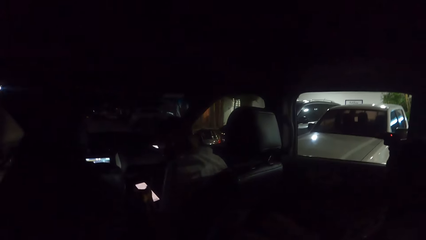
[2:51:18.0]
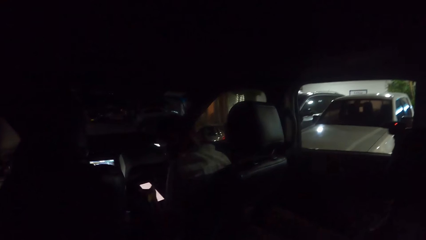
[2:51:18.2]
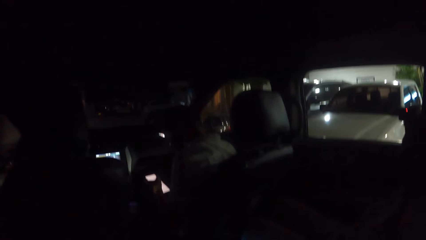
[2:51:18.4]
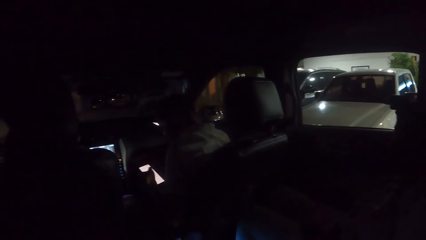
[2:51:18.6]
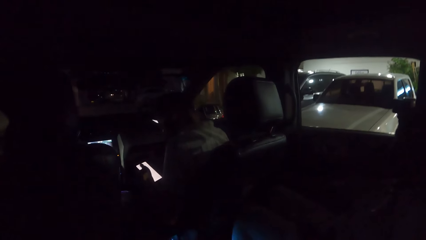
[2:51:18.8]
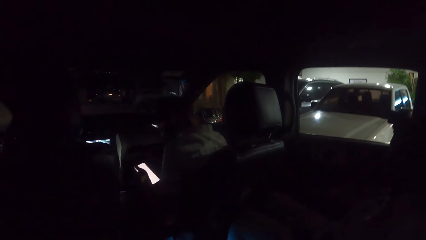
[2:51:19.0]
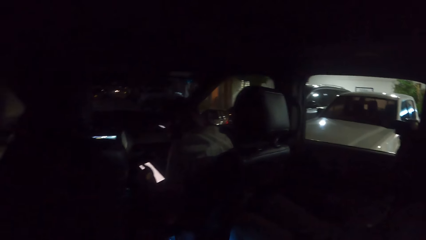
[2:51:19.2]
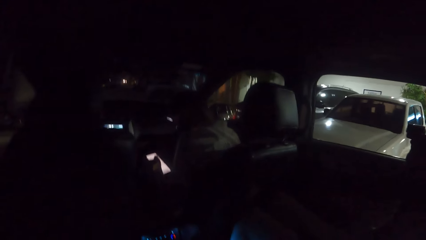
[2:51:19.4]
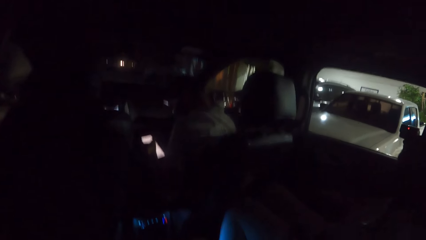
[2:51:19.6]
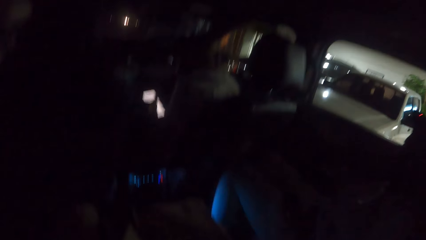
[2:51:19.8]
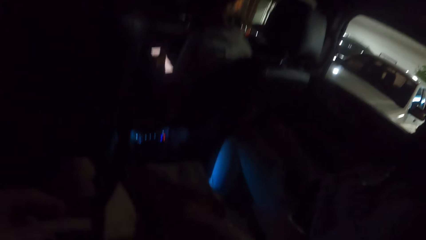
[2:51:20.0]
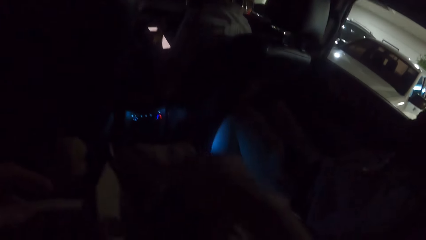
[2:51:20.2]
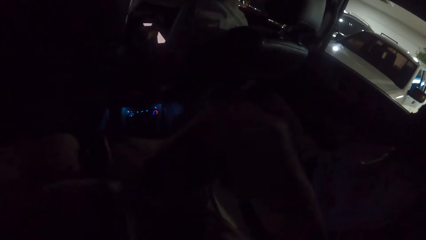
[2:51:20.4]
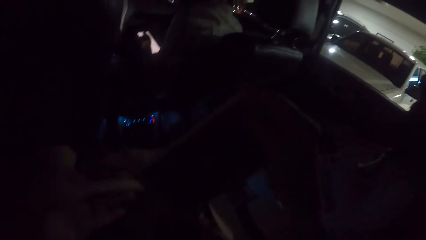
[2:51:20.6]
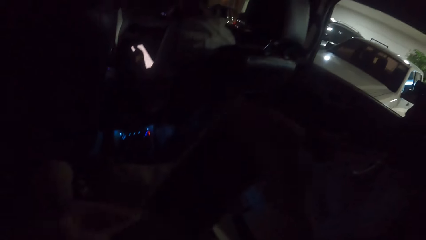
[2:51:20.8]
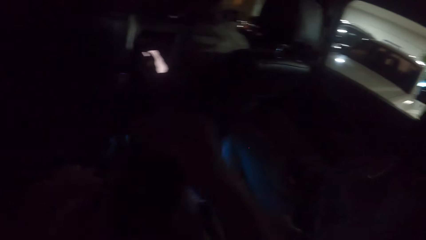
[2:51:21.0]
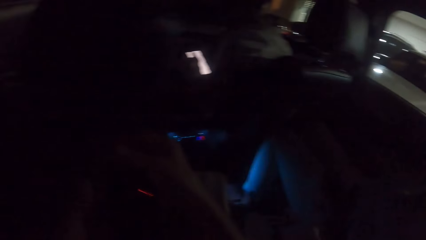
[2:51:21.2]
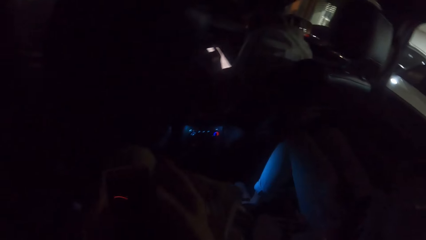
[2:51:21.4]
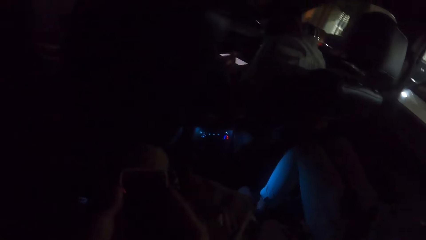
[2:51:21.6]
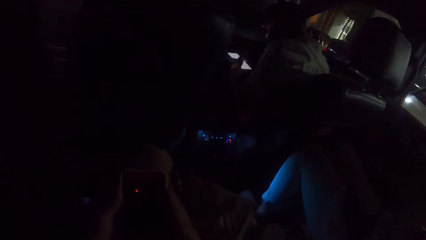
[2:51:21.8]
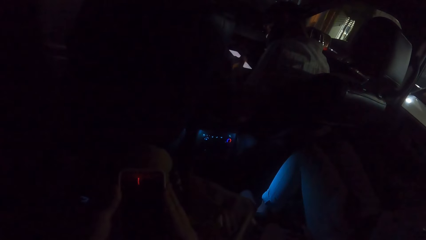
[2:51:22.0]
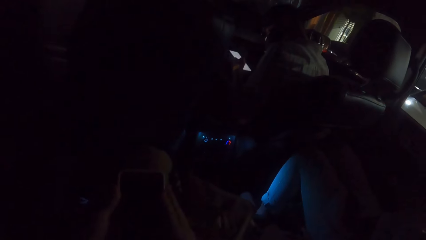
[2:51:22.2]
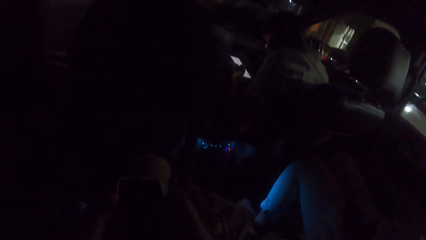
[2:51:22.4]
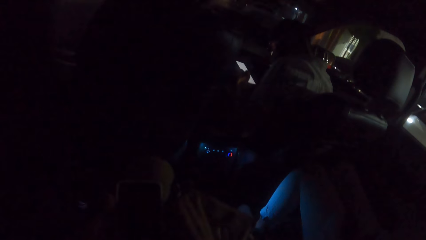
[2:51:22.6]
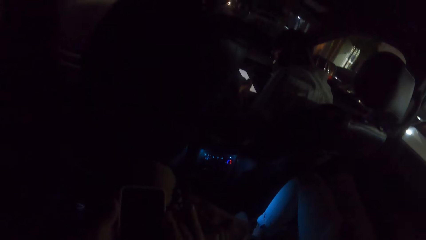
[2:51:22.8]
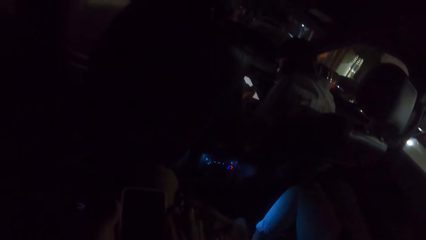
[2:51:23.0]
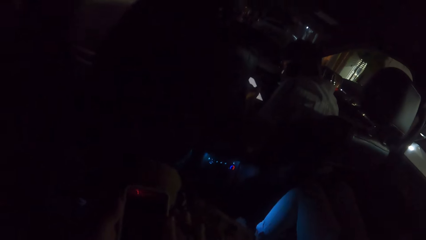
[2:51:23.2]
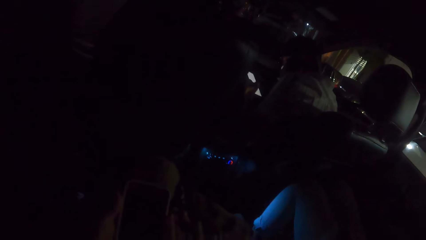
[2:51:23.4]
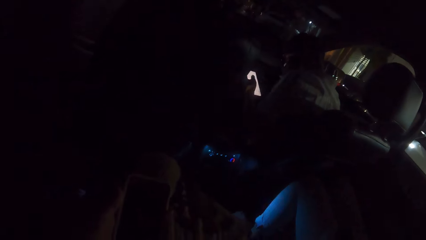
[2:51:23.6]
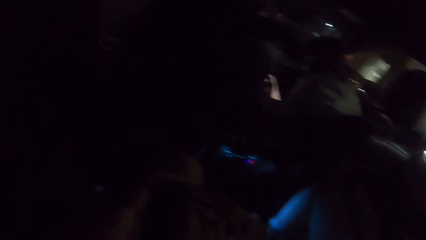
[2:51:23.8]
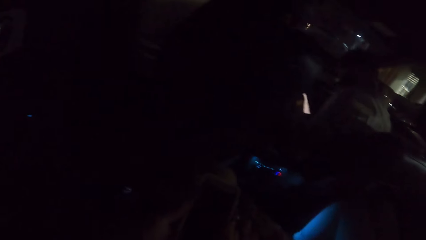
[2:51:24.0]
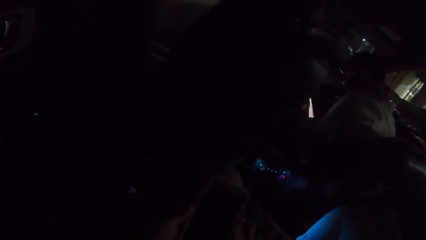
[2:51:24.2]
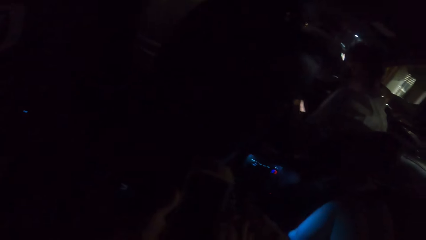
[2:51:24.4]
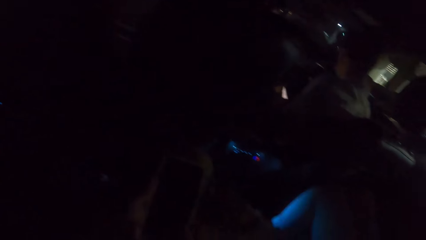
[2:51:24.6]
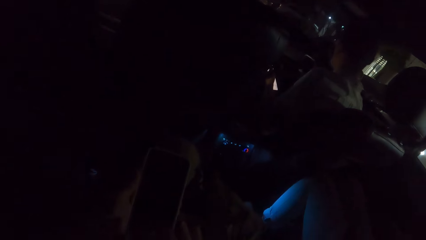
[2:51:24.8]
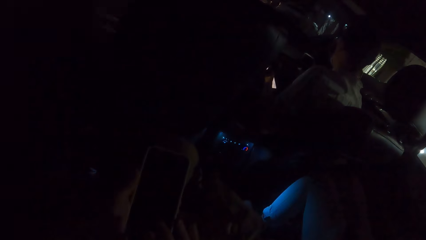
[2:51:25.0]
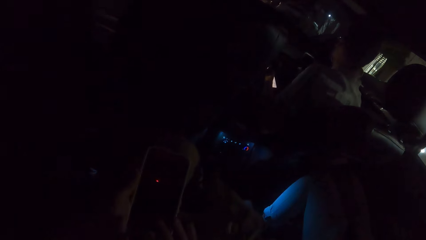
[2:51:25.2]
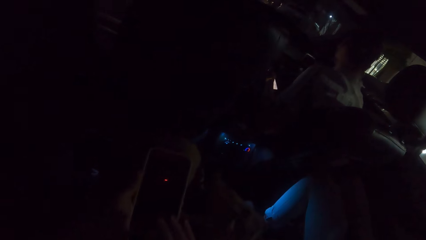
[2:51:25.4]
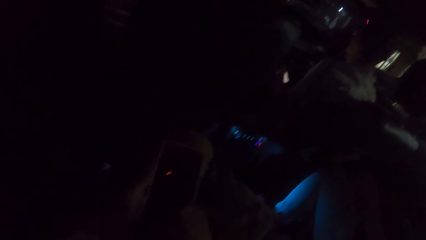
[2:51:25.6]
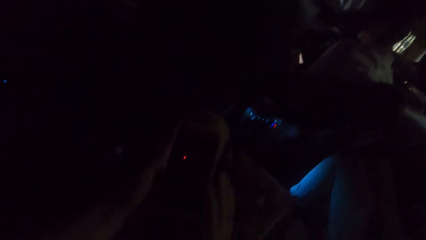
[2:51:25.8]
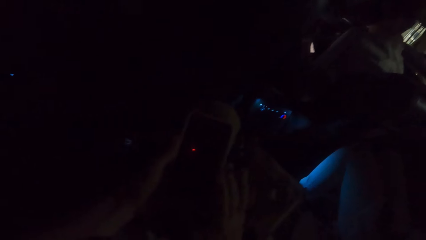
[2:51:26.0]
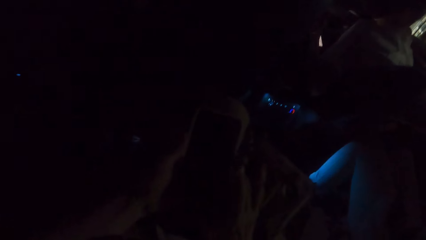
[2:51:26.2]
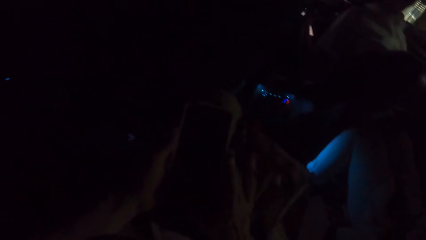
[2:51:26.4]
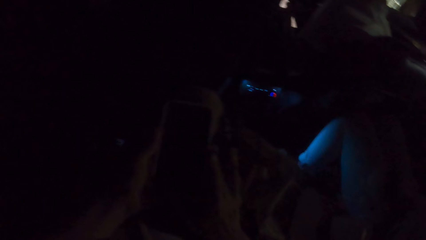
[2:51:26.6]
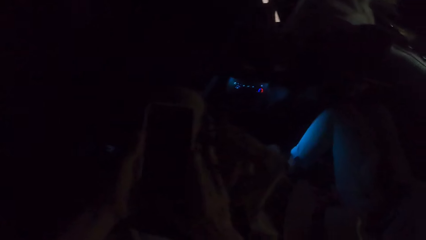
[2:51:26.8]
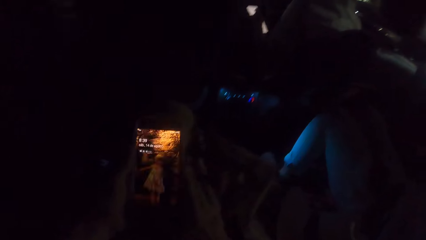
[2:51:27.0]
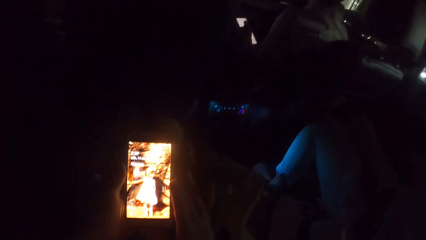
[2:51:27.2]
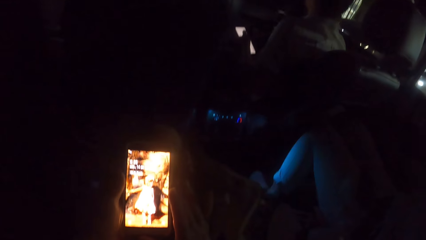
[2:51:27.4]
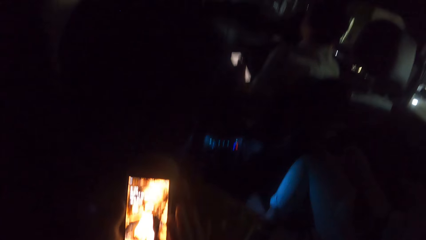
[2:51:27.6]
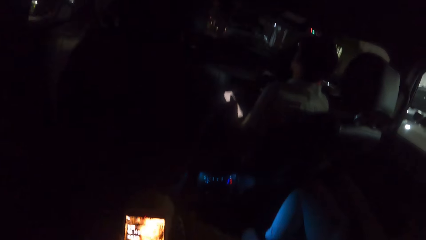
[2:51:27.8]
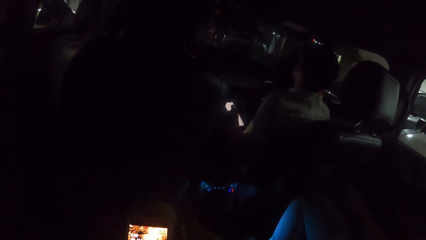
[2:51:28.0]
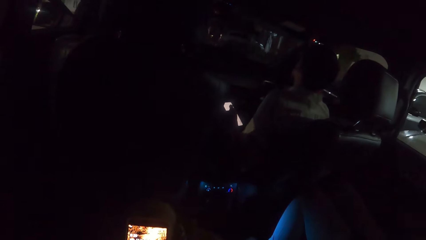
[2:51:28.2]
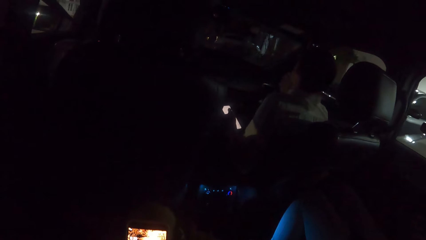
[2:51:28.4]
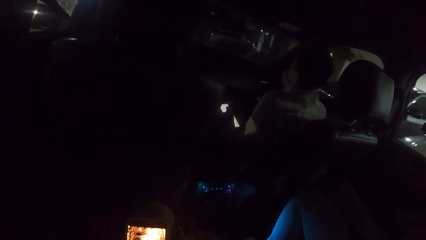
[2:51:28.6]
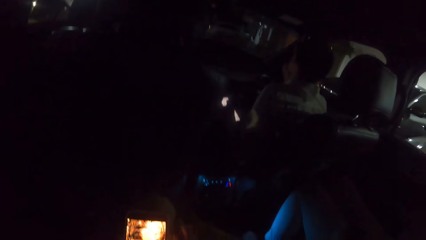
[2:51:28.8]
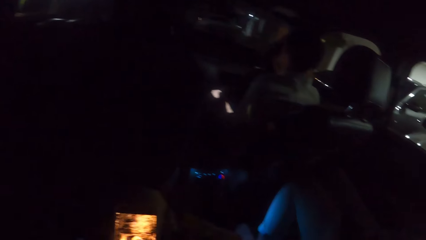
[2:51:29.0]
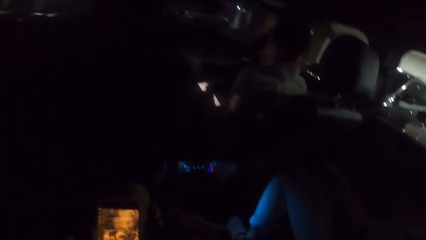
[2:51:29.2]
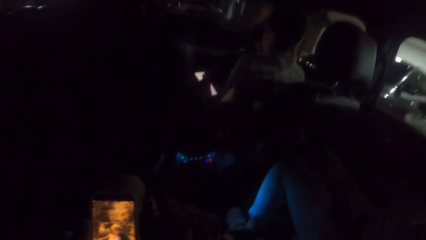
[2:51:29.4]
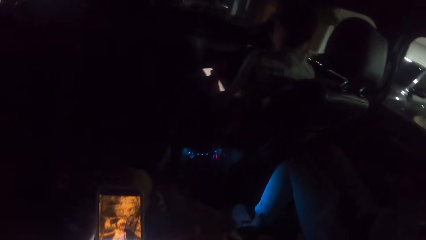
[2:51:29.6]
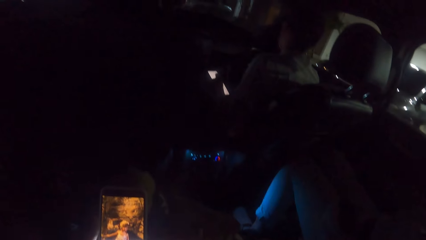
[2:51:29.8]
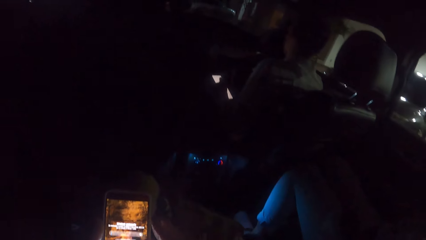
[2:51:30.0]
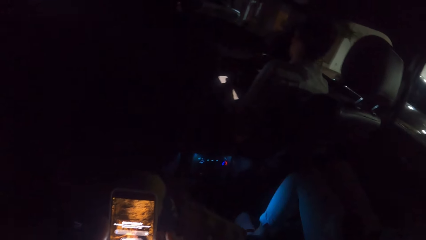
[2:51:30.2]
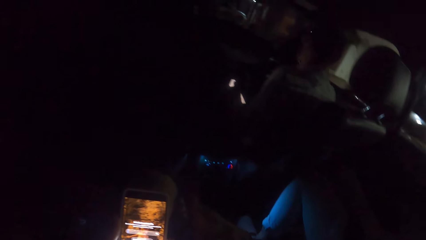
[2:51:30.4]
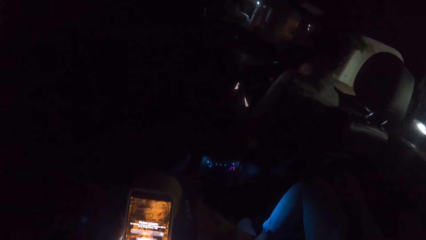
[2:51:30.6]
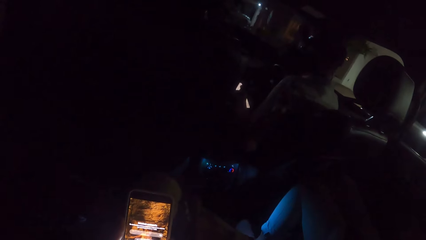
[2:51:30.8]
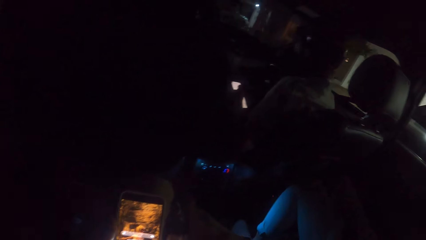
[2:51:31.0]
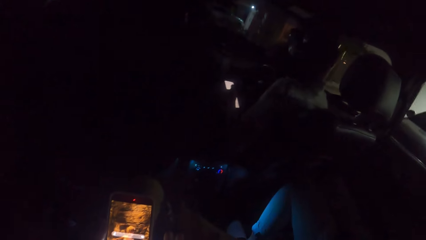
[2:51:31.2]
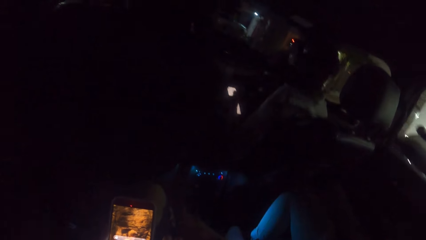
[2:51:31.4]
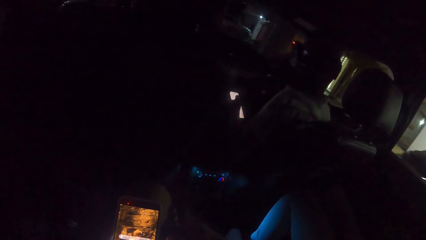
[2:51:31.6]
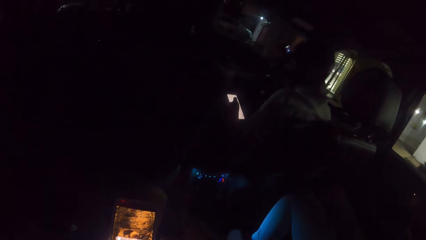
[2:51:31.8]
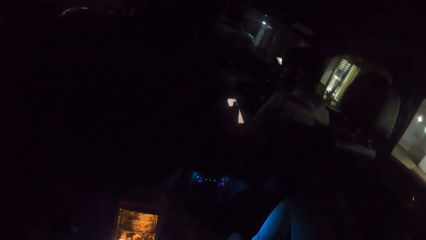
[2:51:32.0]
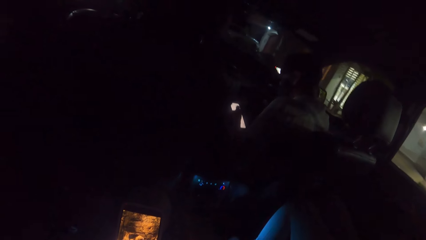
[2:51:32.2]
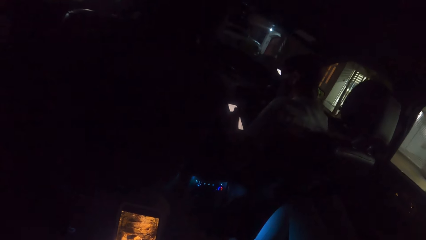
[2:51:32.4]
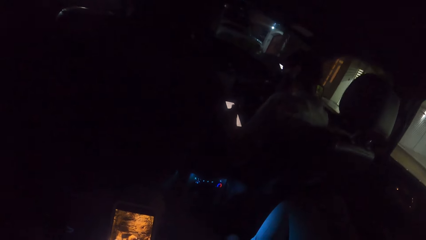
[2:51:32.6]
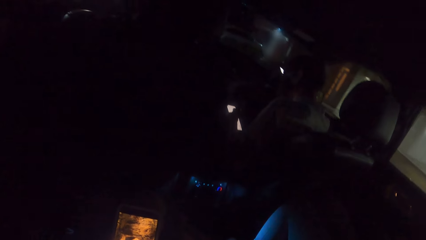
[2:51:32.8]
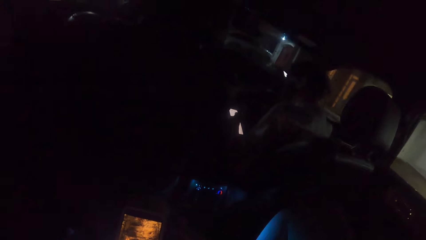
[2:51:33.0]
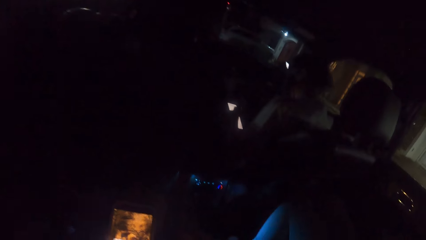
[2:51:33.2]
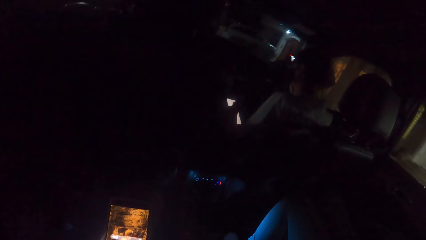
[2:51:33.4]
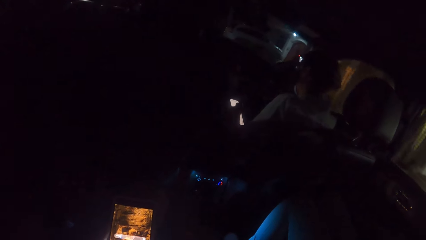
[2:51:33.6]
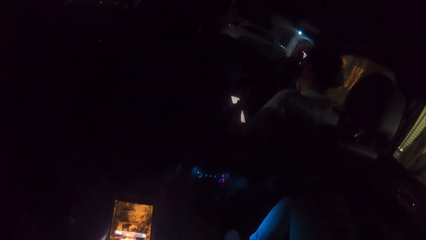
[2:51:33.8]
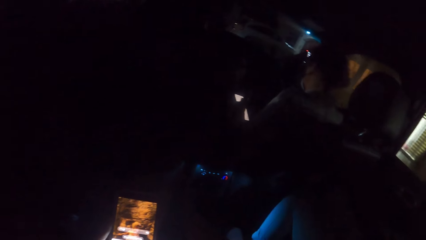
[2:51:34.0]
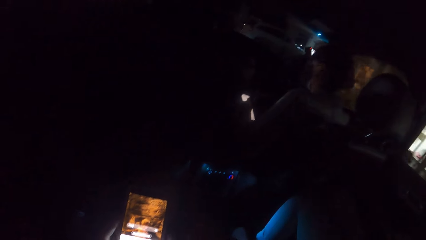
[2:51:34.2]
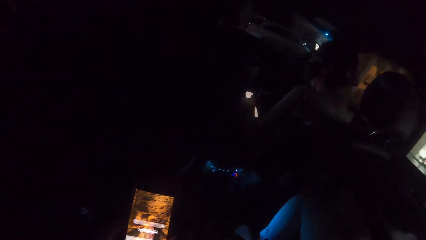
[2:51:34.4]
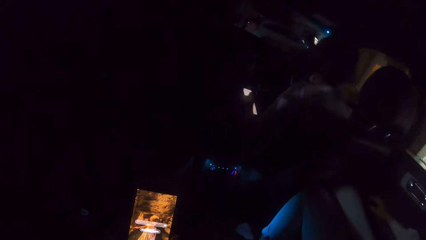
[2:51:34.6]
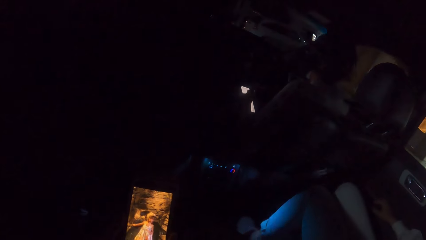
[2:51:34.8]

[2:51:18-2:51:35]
A man presses a phone with his left hand. The camera wearer brings out a phone from the bag with her right hand. She unlocks the phone. She uses the phone and presses the phone with both hands.
